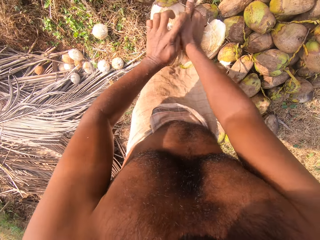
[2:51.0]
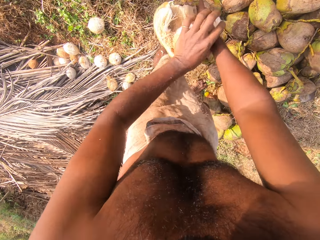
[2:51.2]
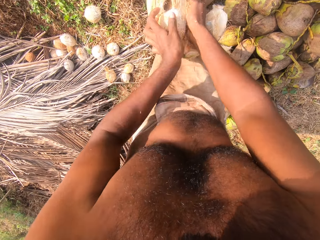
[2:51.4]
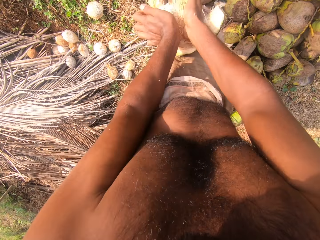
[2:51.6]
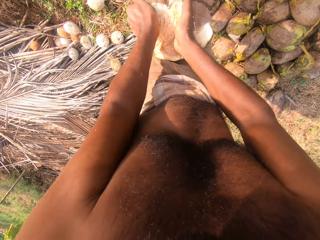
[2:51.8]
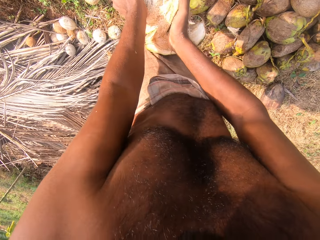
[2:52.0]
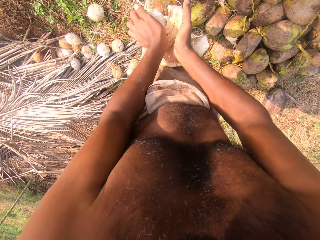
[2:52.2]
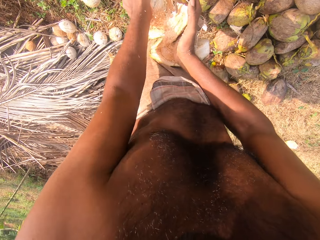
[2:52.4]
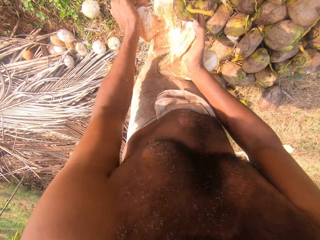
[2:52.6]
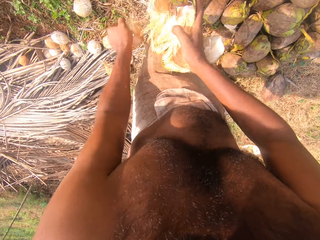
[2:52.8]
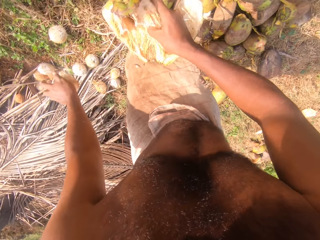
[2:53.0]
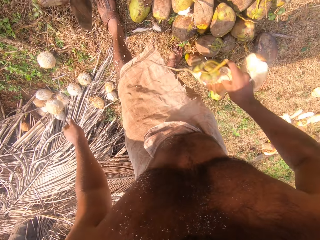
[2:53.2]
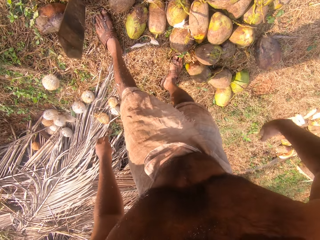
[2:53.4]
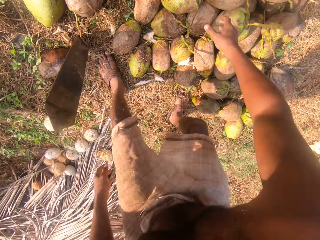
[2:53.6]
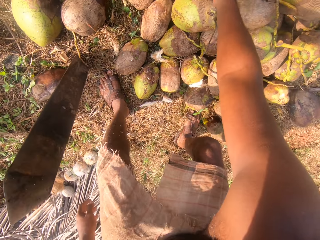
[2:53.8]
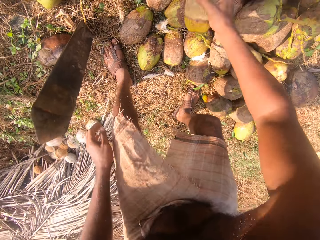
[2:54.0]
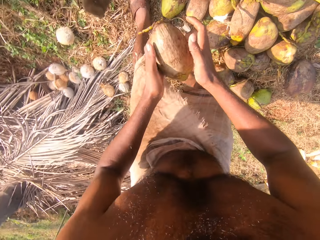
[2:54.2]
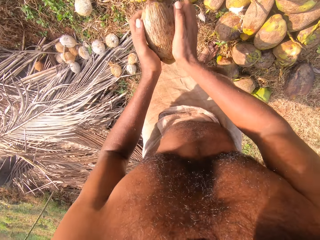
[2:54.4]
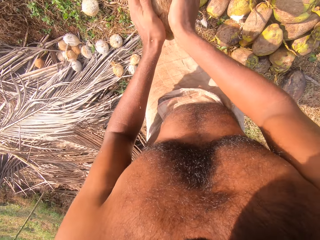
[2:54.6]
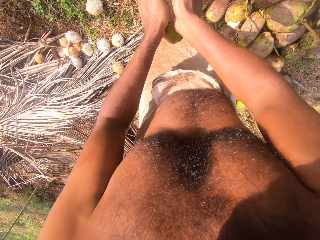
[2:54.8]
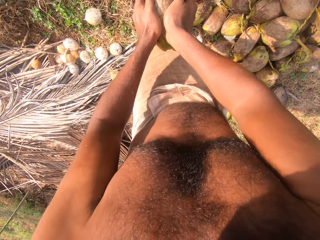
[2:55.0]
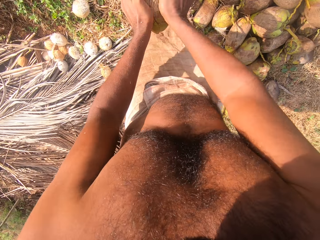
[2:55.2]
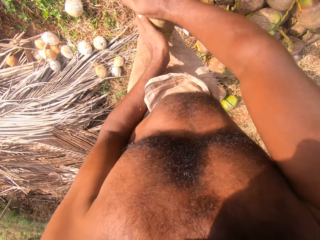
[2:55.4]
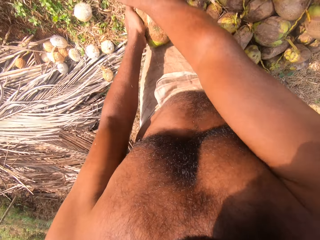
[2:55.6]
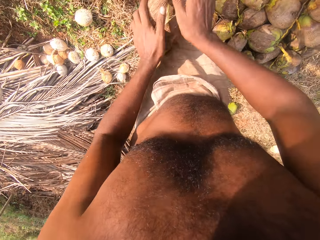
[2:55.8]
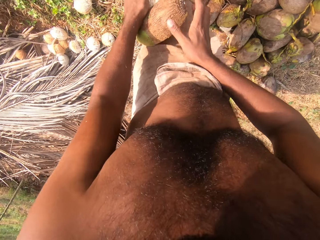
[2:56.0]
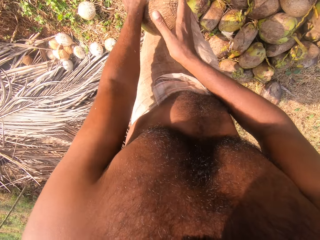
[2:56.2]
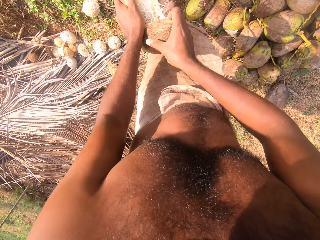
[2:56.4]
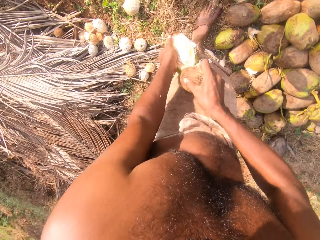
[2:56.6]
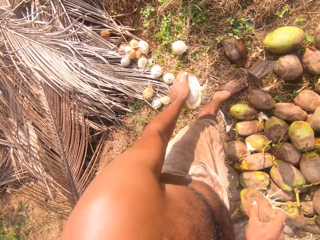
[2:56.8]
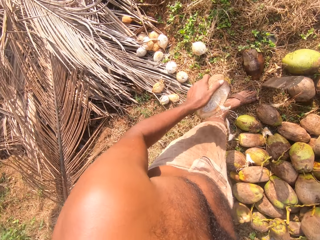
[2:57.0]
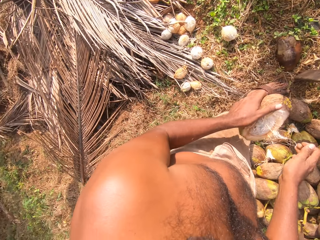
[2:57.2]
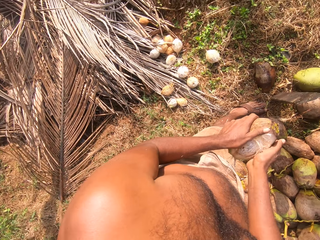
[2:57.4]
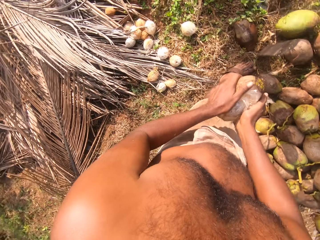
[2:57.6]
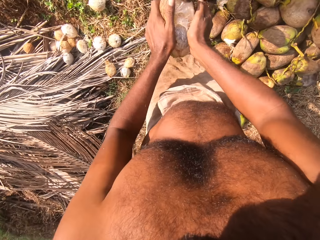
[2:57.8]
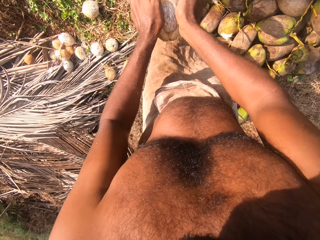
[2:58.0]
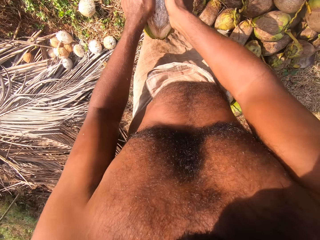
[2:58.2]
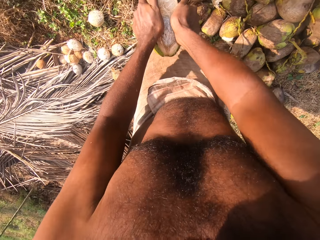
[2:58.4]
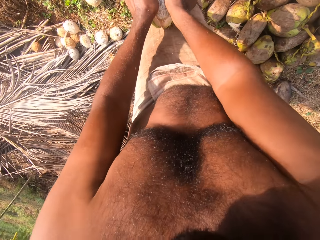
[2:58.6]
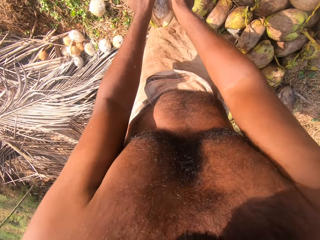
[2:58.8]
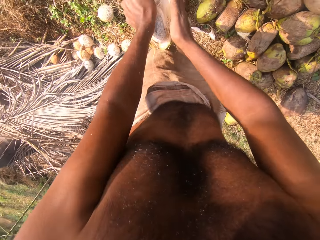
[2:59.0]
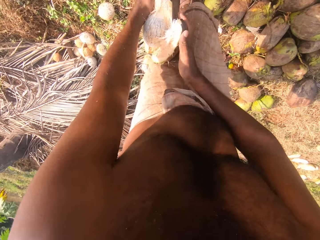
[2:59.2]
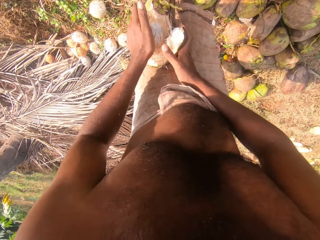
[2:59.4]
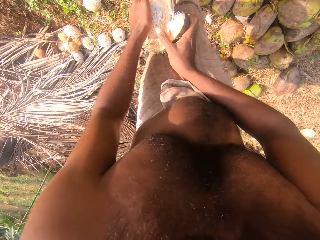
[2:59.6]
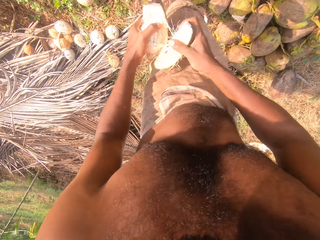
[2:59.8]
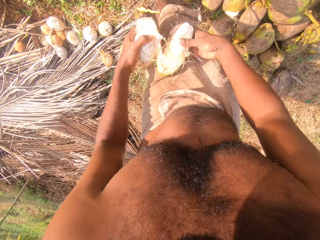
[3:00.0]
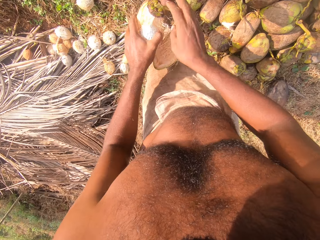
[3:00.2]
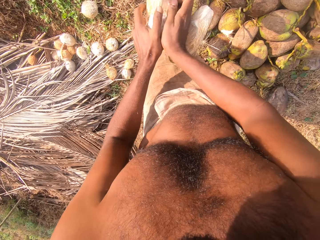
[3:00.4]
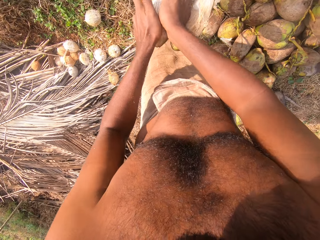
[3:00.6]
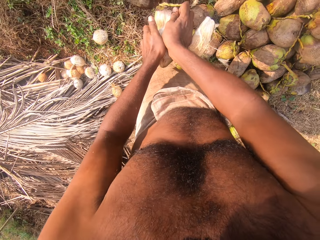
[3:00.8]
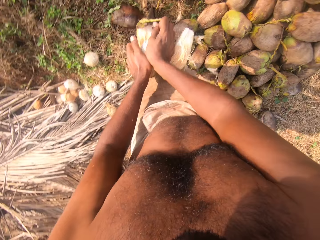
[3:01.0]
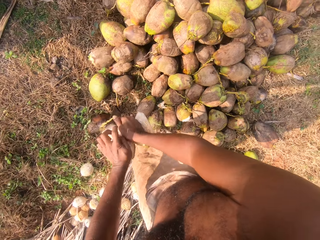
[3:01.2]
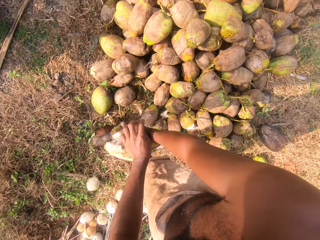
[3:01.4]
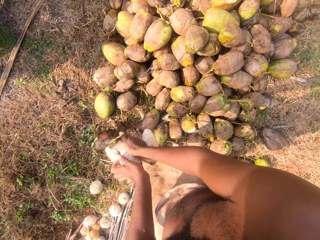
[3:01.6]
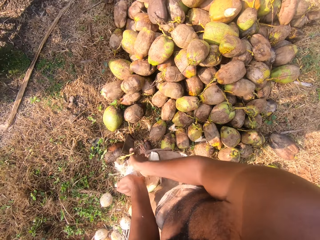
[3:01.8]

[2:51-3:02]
The camera wearer drops the coconut on the ground with his left hand. He drops the coconut husk on the ground with his right hand. He picks up a coconut fruit from the ground with his right hand. He holds the coconut fruit with both hands. He removes the coconut husk from the coconut on the cutlass on the ground with both hands. He drops the coconut husk on the ground with his right hand. He talks to a person. He removes the coconut husk from the coconut on the cutlass on the ground with both hands.

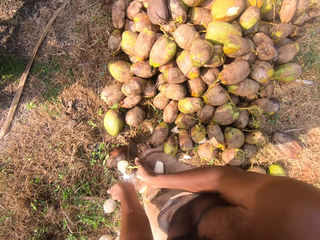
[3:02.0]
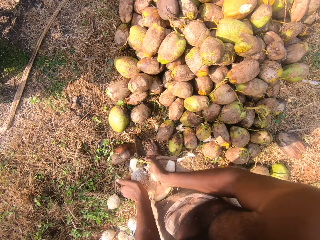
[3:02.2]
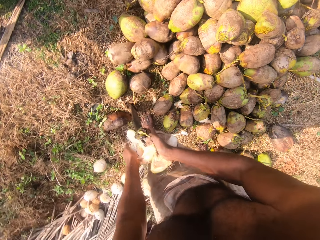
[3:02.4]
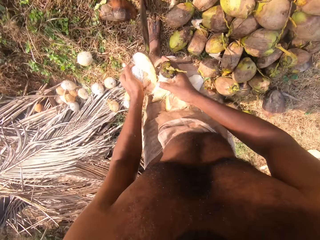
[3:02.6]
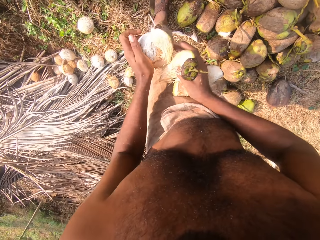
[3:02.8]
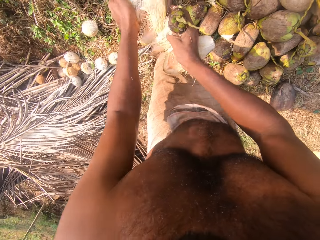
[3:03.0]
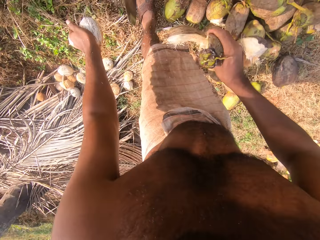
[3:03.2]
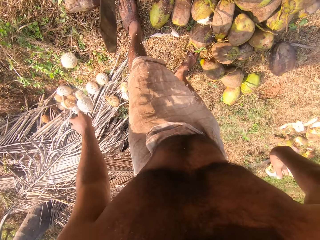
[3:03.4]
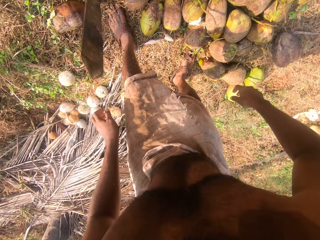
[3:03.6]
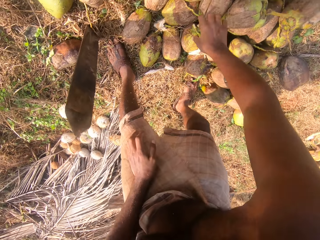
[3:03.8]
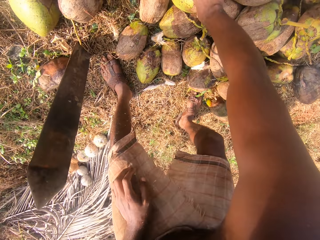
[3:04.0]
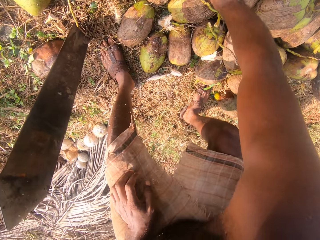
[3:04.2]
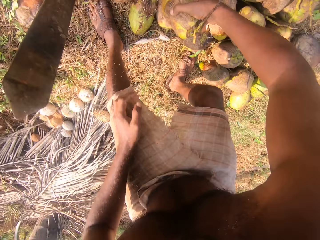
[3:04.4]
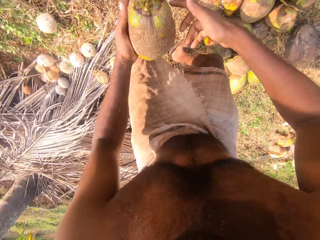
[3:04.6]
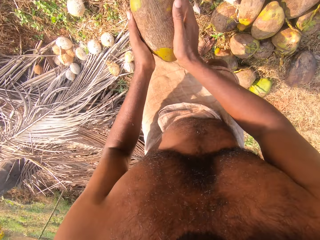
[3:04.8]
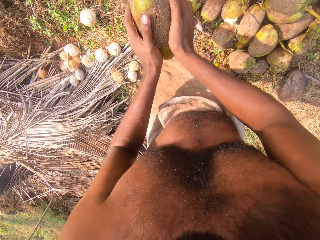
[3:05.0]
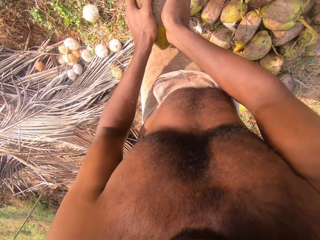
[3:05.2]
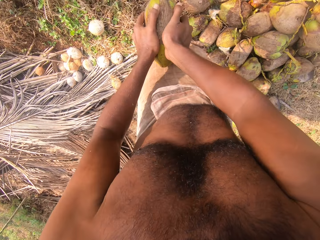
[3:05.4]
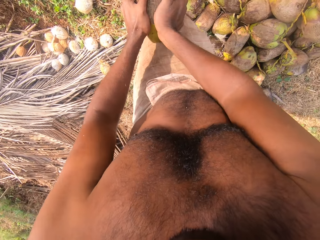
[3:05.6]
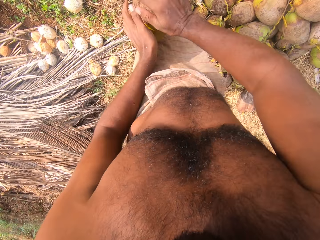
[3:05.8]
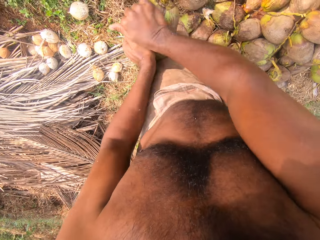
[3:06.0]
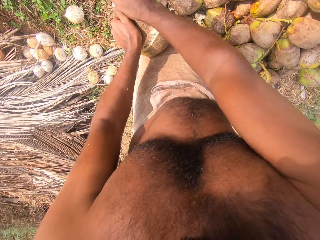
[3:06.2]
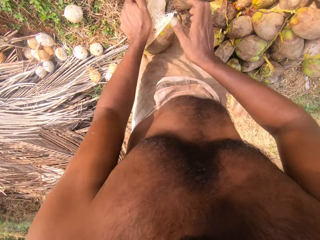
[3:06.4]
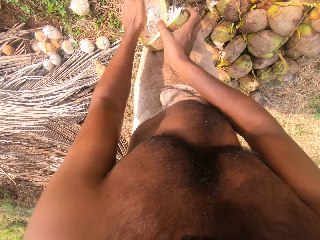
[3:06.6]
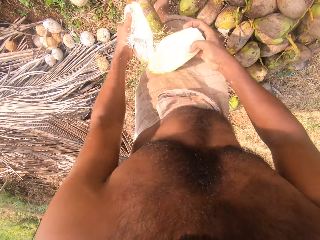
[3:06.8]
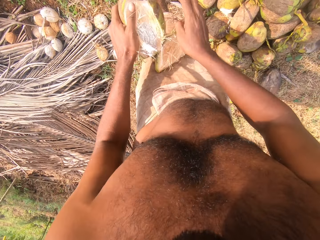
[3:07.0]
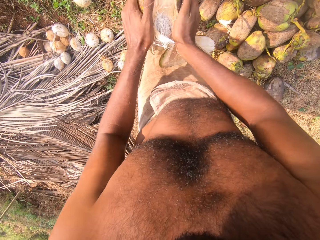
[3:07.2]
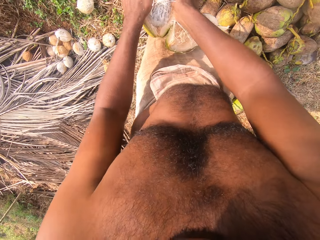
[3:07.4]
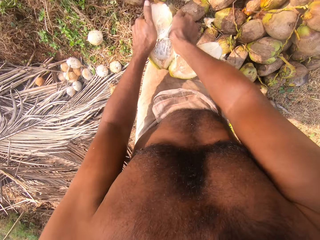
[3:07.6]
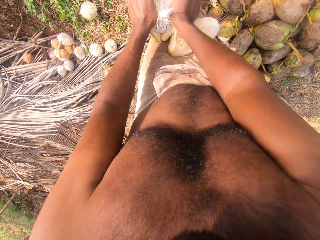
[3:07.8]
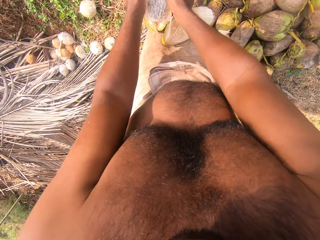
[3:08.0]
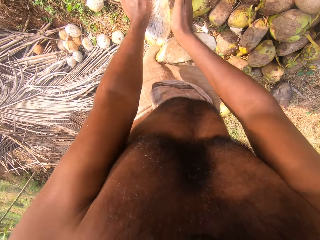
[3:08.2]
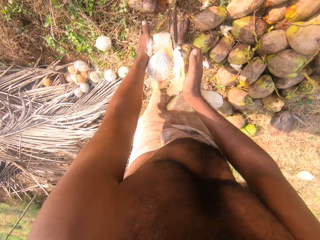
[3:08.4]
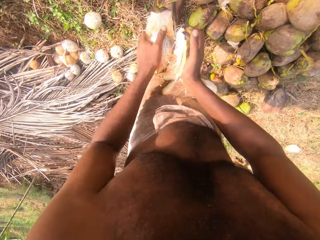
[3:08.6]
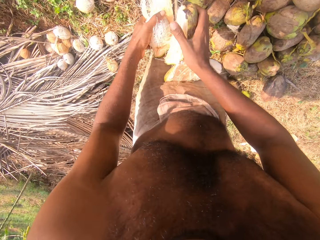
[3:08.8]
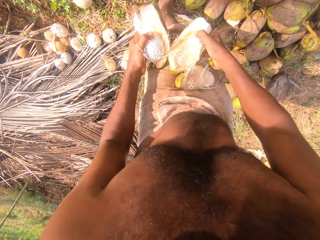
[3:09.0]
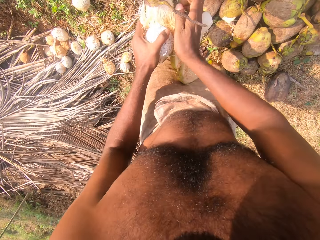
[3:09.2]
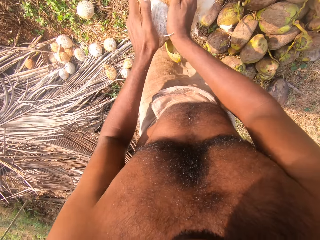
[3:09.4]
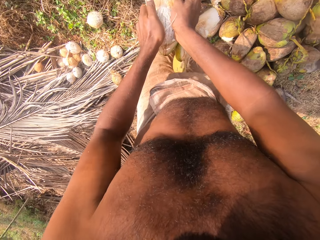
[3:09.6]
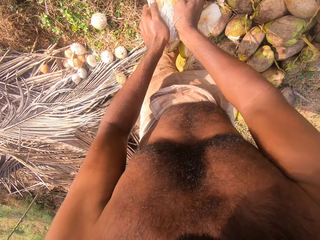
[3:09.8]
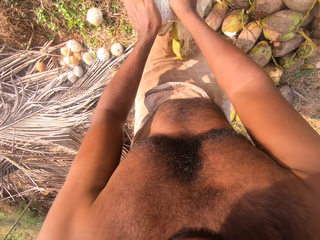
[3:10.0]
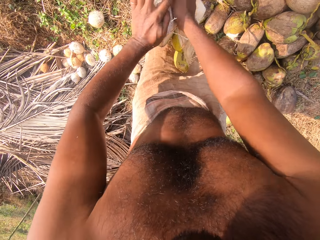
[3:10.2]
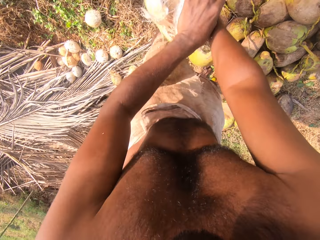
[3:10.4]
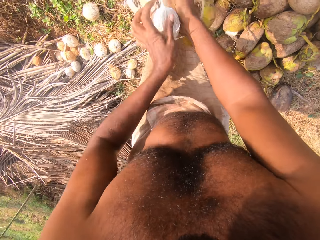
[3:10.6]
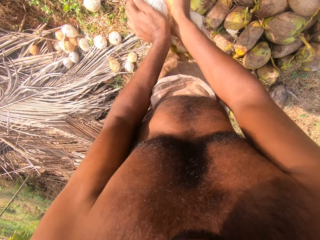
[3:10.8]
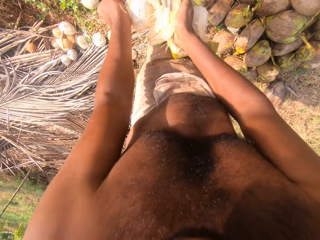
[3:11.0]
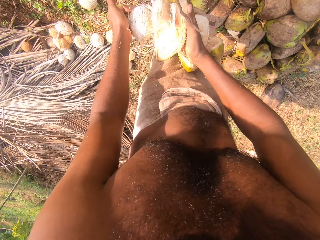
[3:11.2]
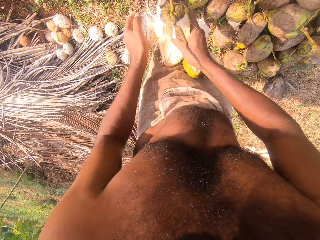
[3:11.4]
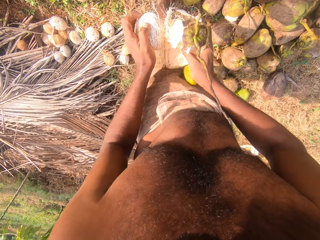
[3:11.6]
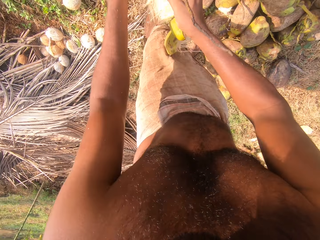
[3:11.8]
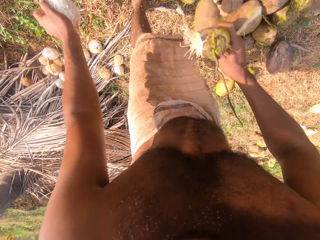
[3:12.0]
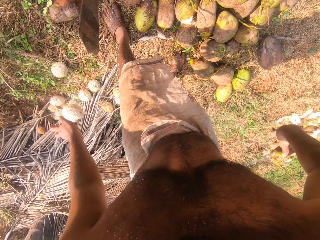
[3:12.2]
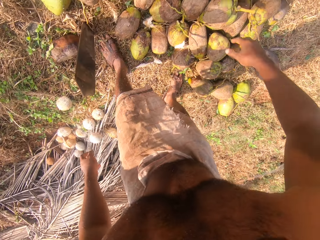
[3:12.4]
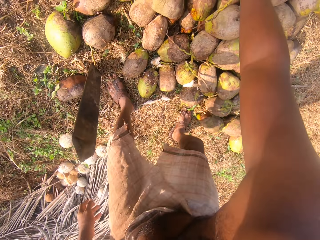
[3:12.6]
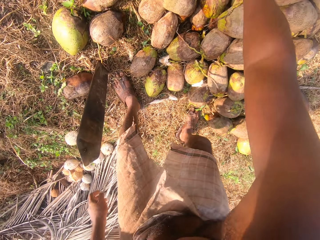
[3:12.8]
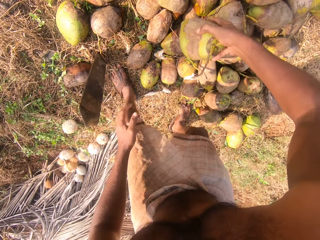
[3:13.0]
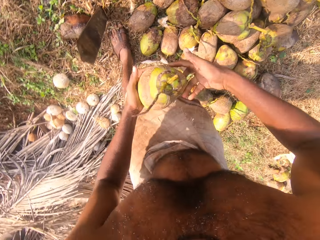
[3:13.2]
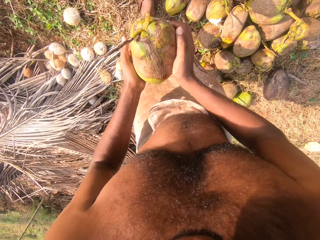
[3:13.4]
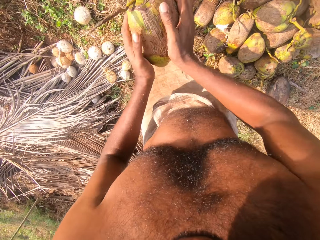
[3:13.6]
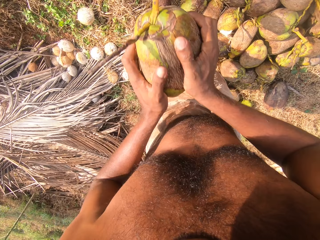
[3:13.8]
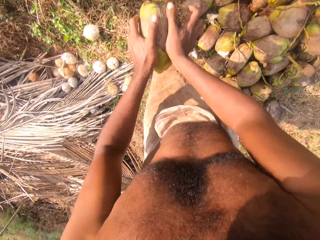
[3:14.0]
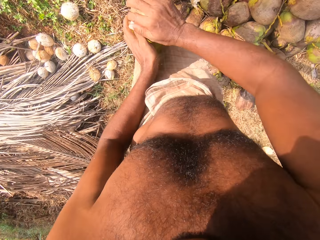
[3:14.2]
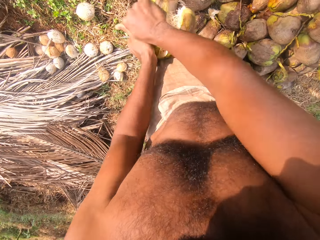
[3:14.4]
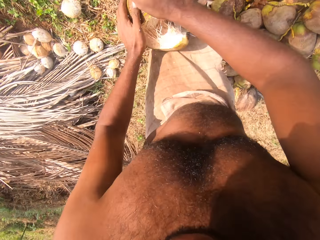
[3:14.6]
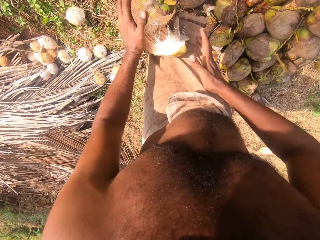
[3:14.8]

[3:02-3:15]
The camera wearer drops the coconut husk on the ground with his right hand. He drops the coconut on the ground with his left hand. He picks up a coconut fruit from the ground with his right hand. He holds the coconut fruit with both hands. He removes the coconut husk from the coconut on the cutlass on the ground with both hands. He drops the coconut husk on the ground with his right hand. He drops the coconut on the ground with his left hand. He picks up a coconut fruit from the ground with his right hand. He holds the coconut fruit with both hands. He removes the coconut husk from the coconut on the cutlass on the ground with both hands.
